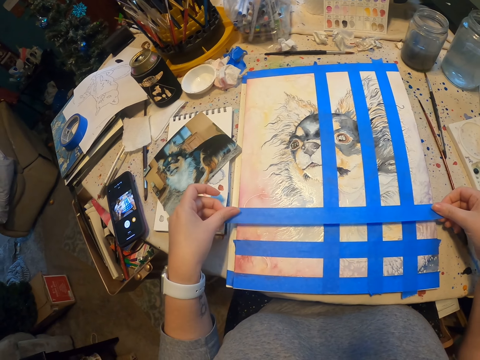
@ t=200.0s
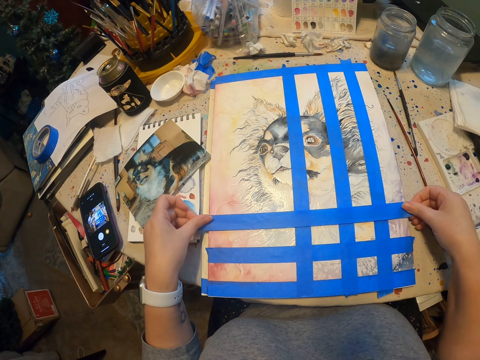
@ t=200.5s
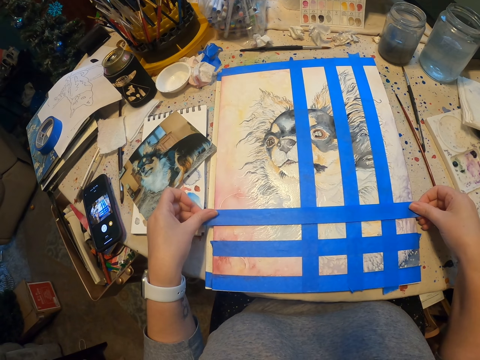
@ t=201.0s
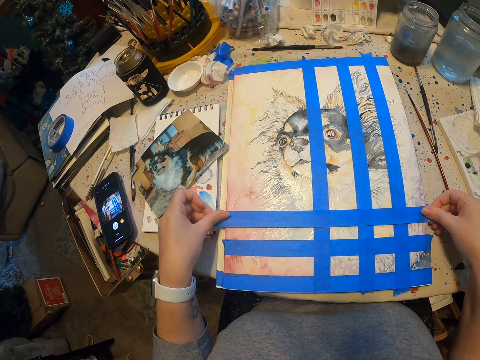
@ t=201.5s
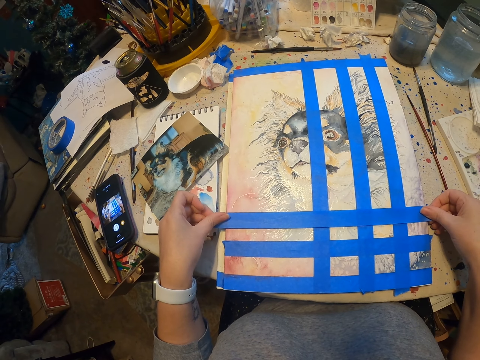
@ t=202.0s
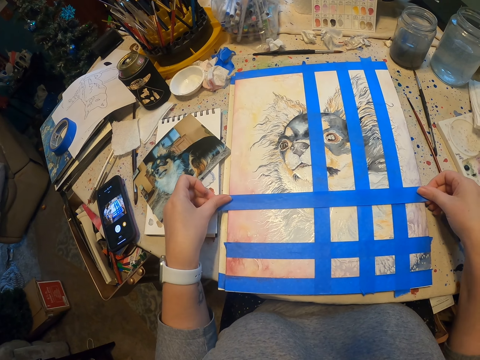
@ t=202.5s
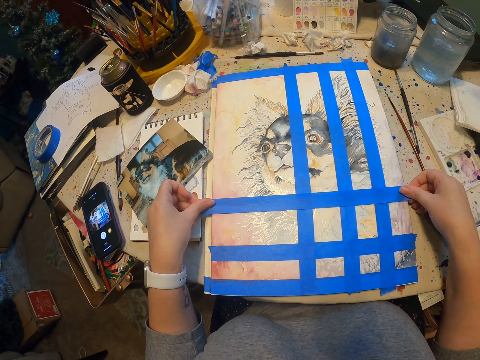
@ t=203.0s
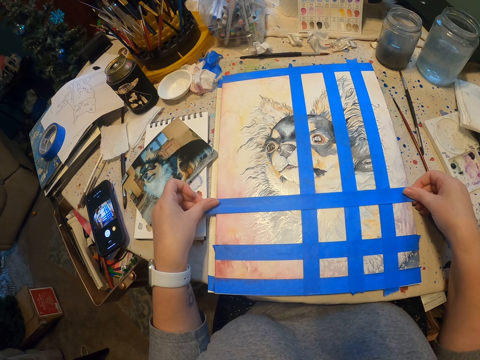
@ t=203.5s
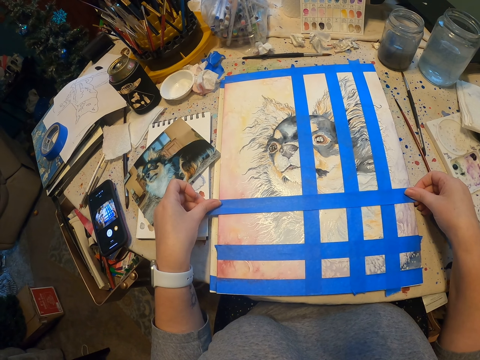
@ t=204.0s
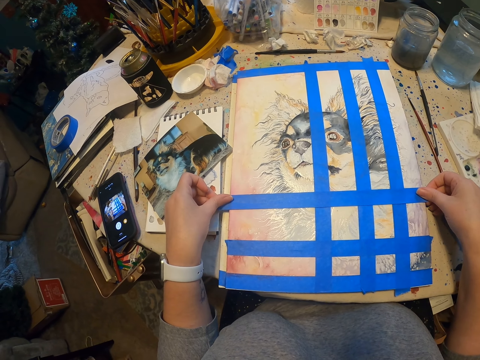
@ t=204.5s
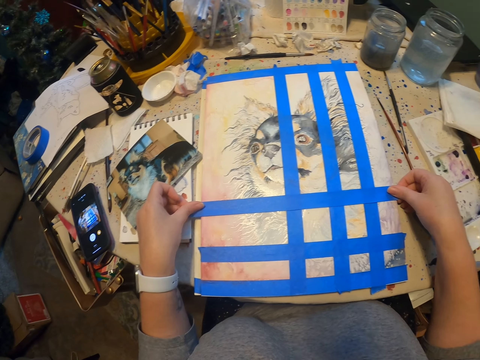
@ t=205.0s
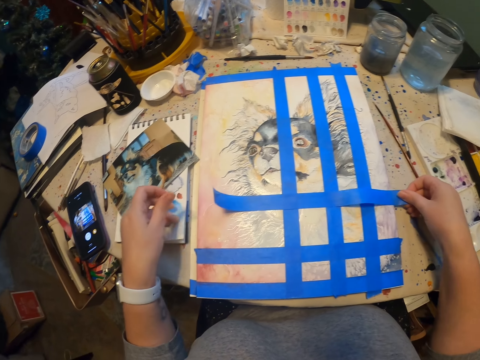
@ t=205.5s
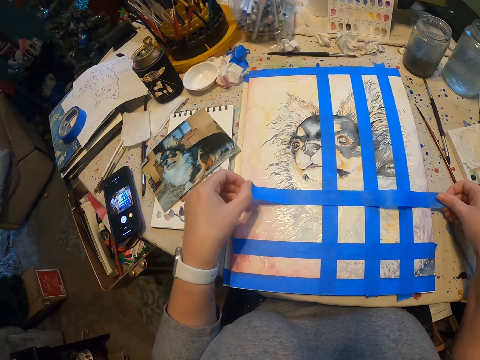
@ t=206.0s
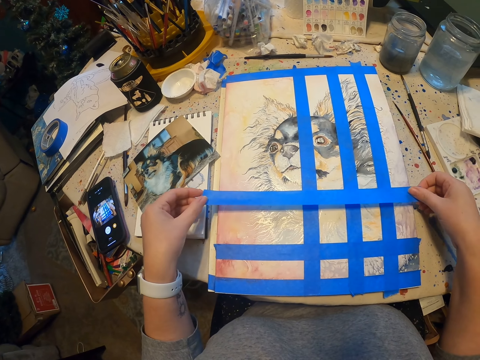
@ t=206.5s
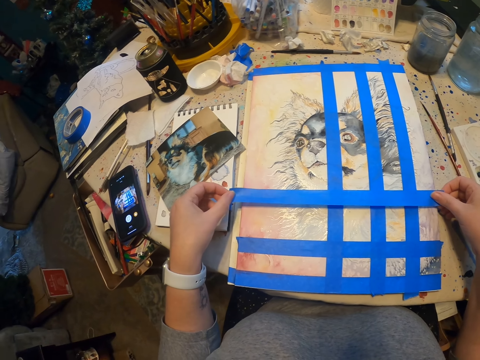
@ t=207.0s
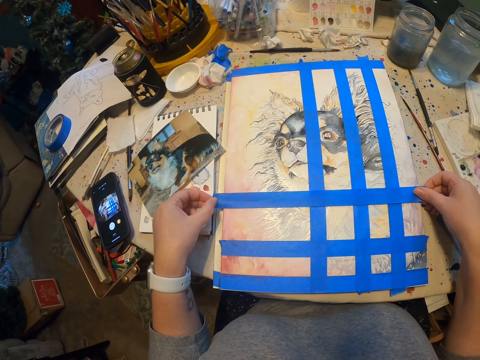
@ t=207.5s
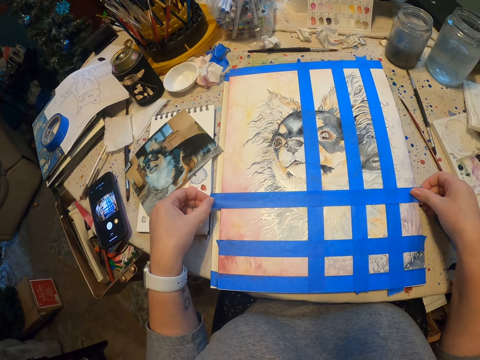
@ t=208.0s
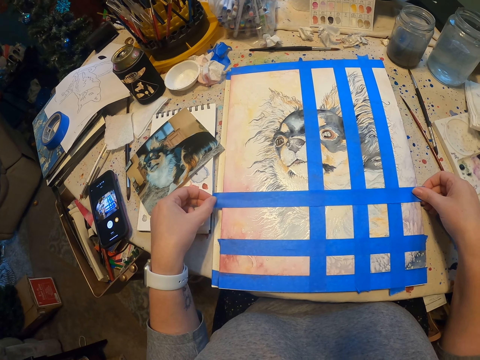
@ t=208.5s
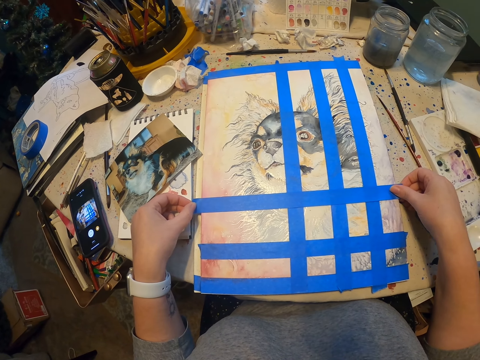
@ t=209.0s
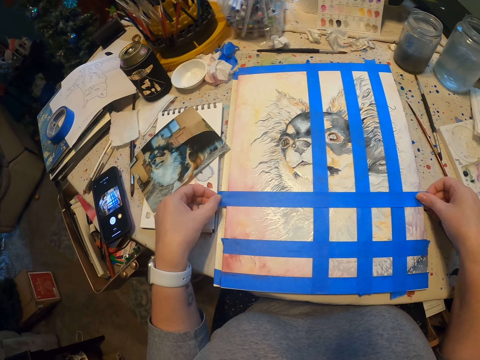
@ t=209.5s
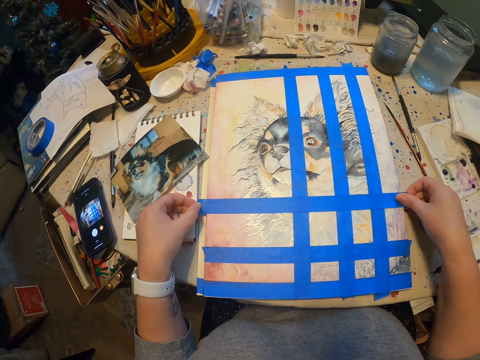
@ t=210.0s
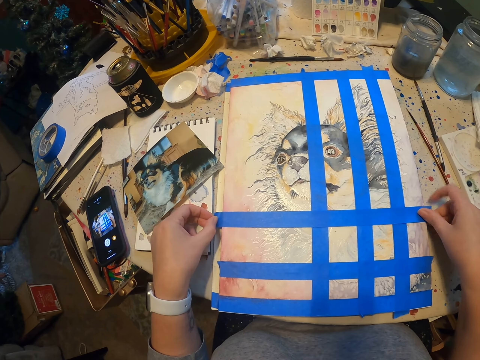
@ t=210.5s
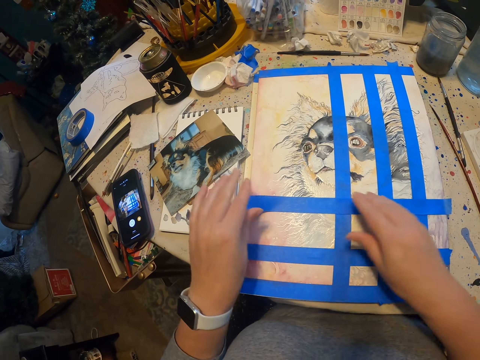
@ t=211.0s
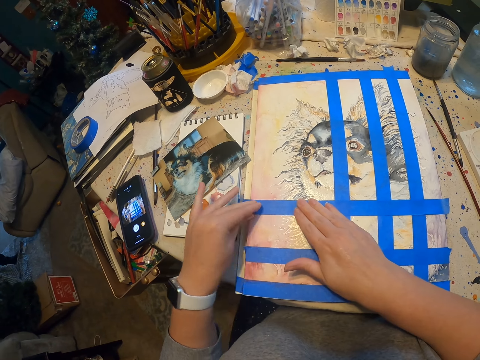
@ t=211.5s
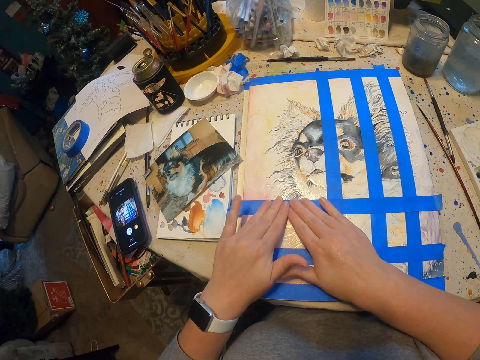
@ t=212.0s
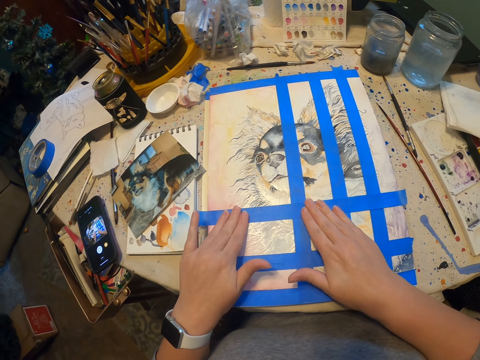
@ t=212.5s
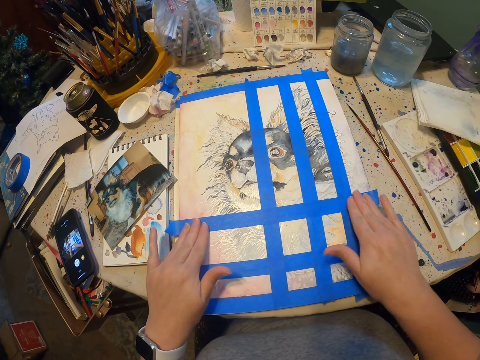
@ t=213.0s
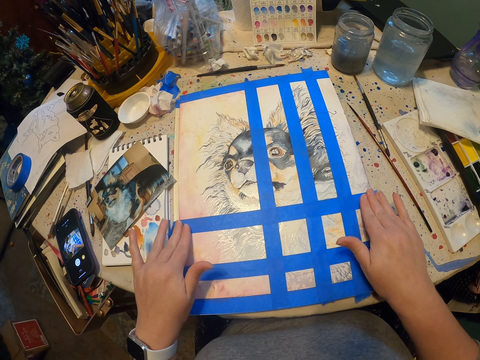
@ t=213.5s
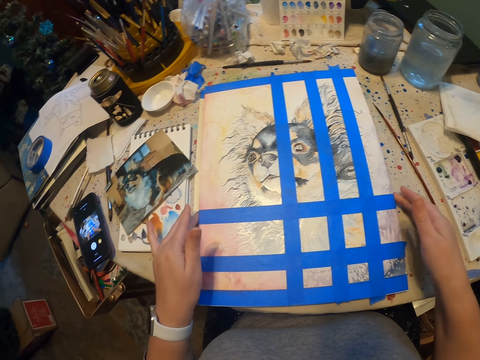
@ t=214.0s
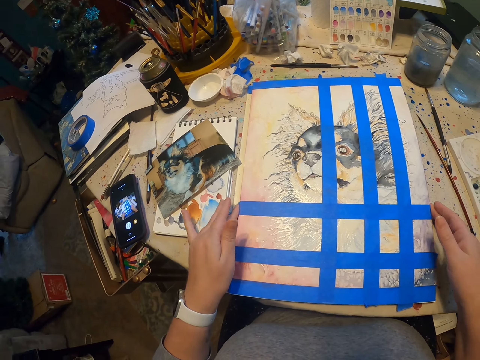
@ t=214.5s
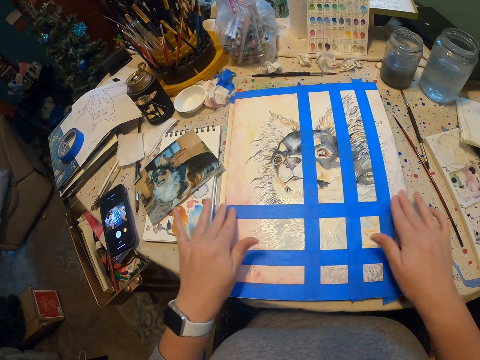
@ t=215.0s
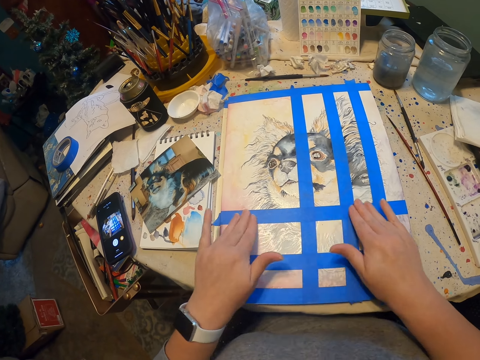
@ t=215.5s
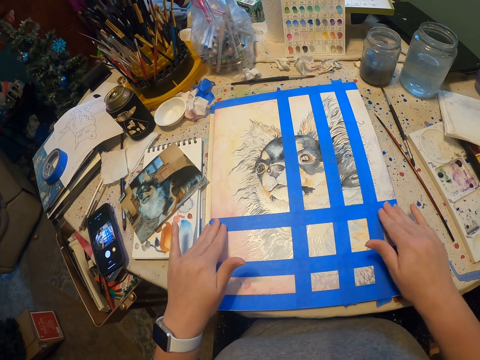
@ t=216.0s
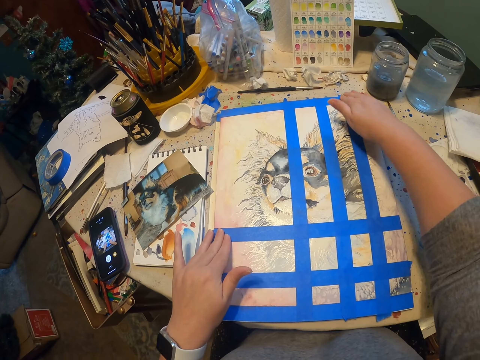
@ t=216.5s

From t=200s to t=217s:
The camera wearer sticks the tape on the paint with both hands. They put sellotape on drawing paper. They straighten the tape on the paint with both hands. They slide their hands on the sellotape.

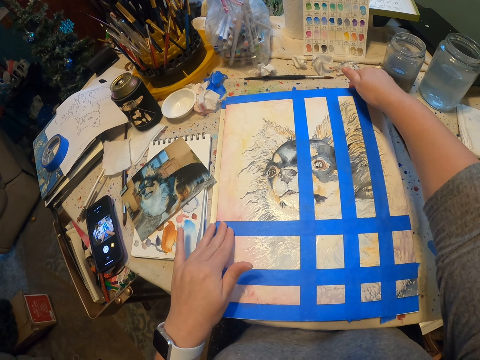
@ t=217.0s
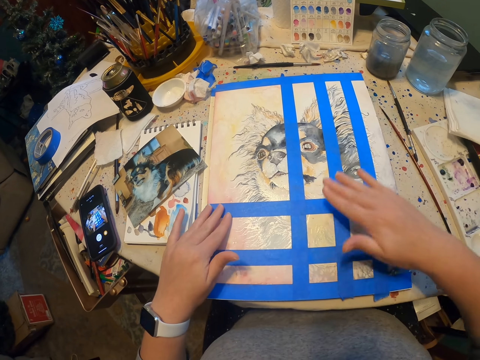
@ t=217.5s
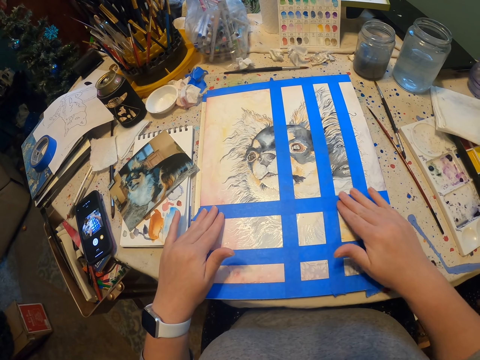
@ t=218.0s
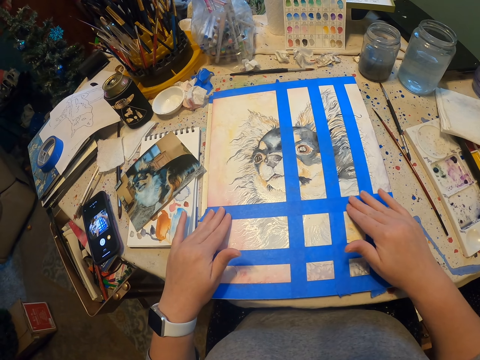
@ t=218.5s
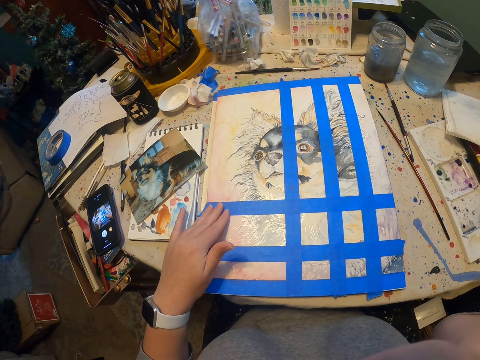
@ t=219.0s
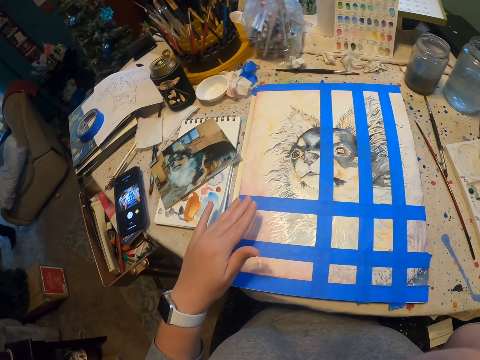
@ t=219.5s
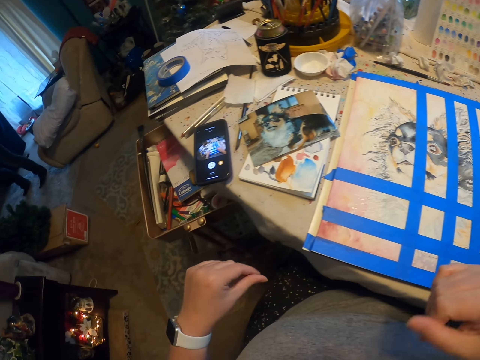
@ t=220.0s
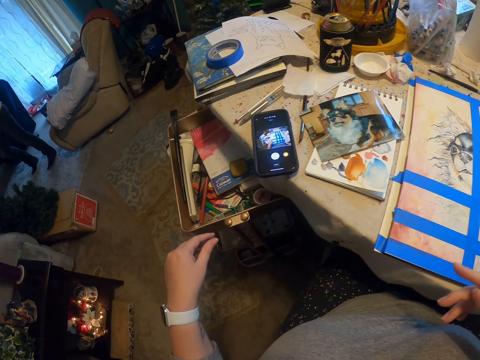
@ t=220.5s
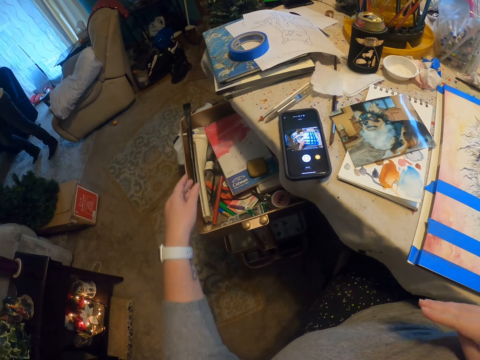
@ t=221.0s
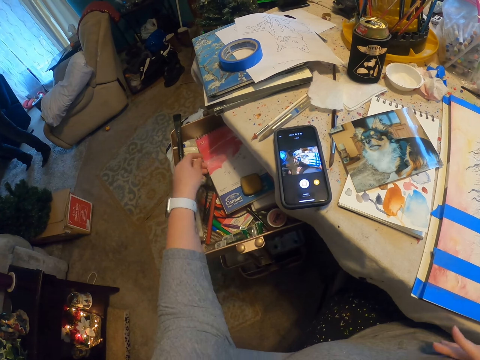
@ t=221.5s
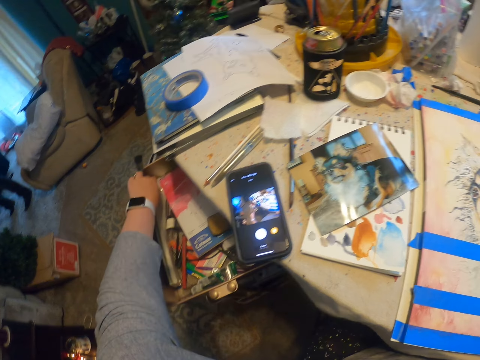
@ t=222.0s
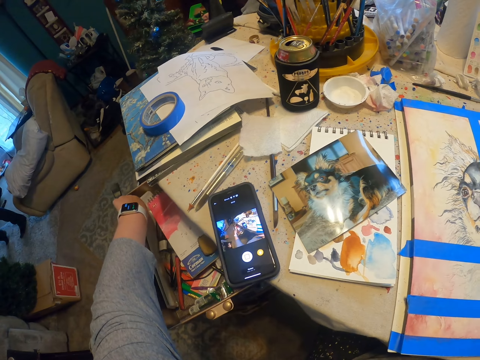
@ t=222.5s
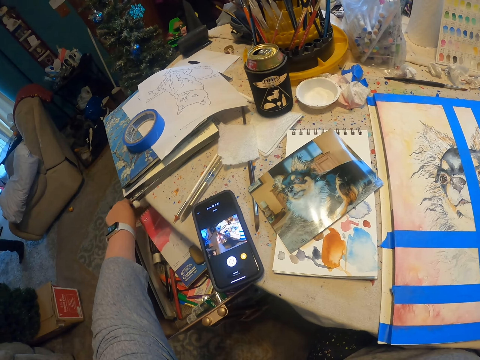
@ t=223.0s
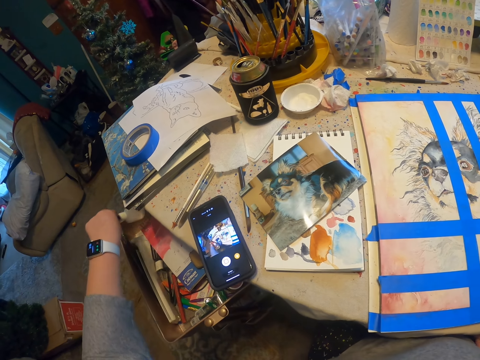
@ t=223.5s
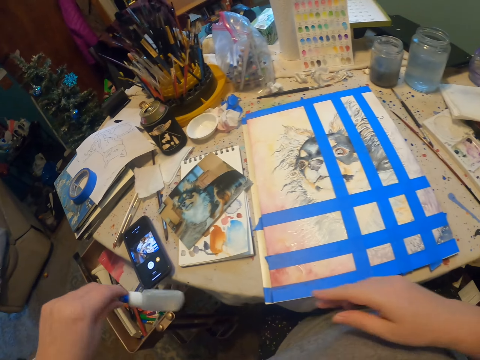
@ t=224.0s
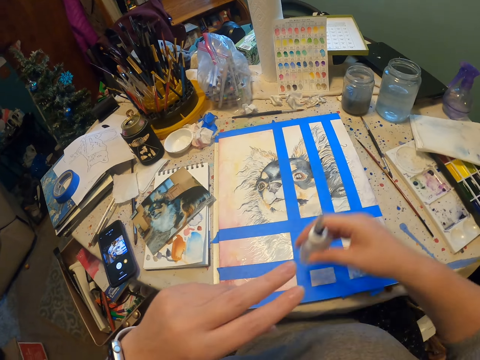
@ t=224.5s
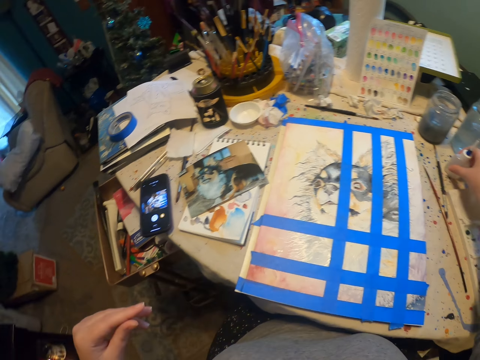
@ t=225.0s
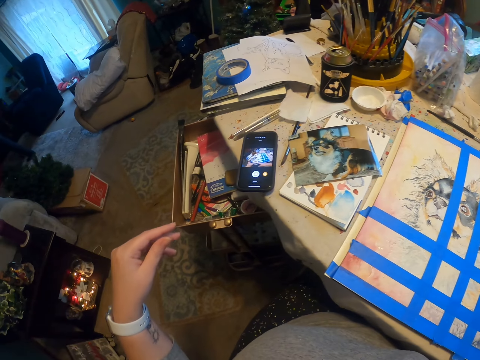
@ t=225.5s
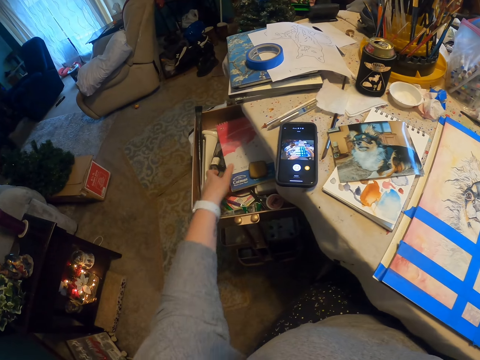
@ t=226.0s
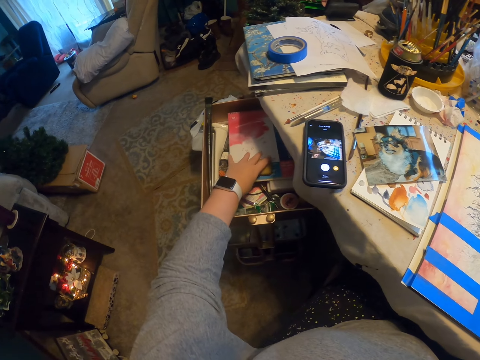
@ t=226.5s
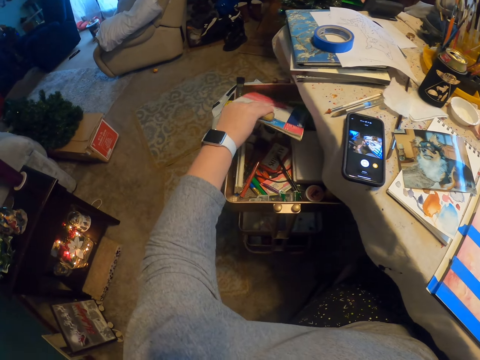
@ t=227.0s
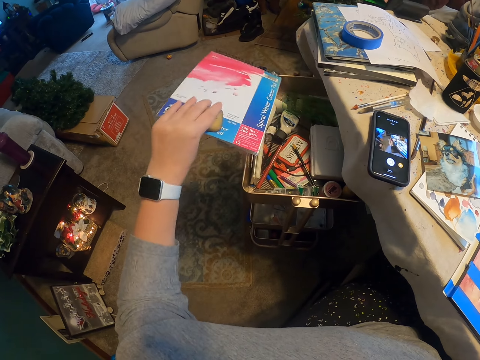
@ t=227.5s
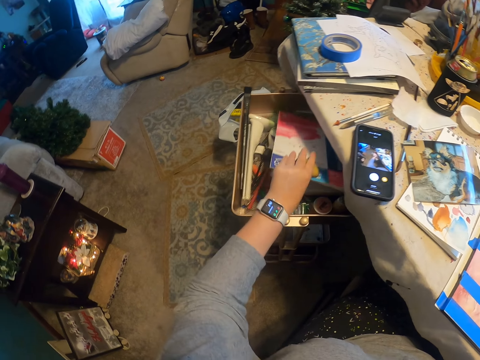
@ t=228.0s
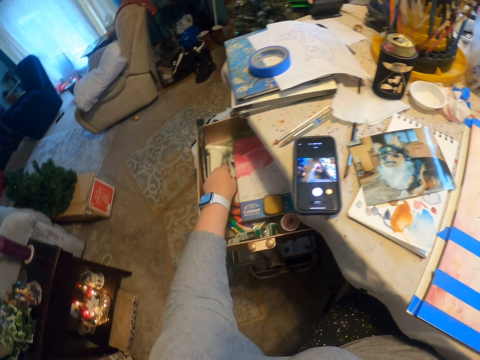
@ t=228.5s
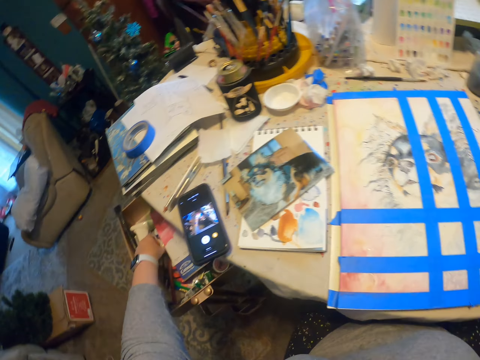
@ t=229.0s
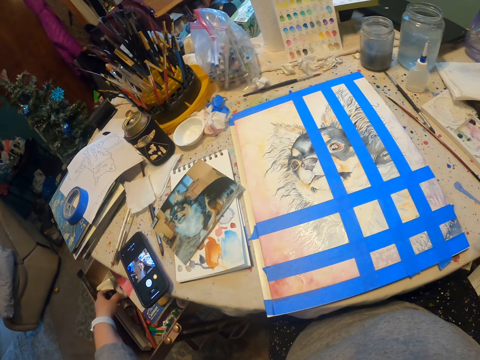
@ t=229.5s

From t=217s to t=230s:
The camera wearer raises the right hand. They look around. They slide their hands on the sellotape. They pick a bottle from the drawer with the left hand. They swap the bottle to the right hand. They drop the bottle on the table. They pick a book from the drawer with the left hand. They drop the book into the drawer with the left hand. They look around.
